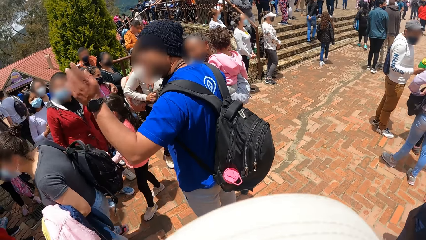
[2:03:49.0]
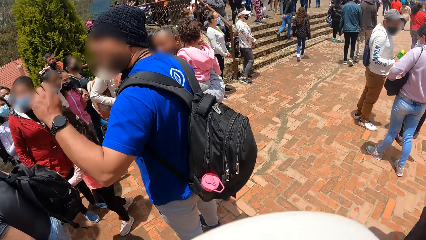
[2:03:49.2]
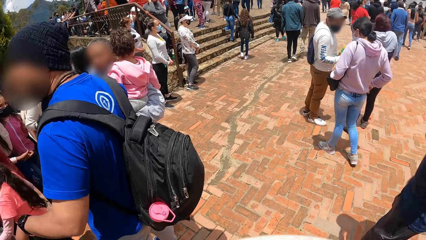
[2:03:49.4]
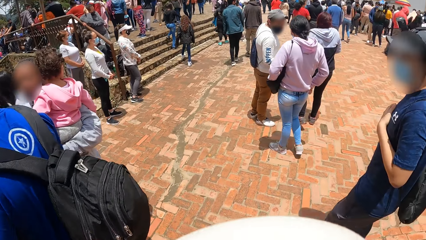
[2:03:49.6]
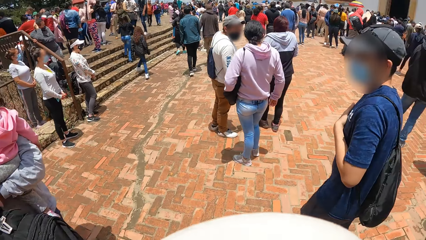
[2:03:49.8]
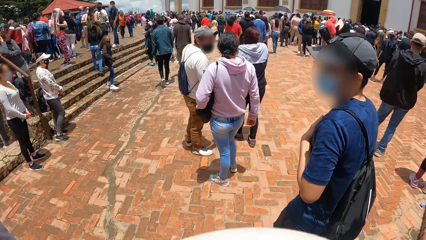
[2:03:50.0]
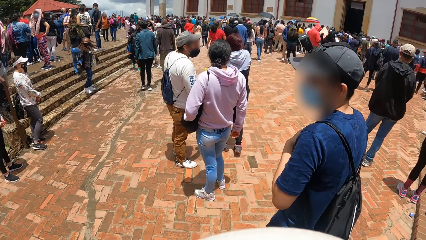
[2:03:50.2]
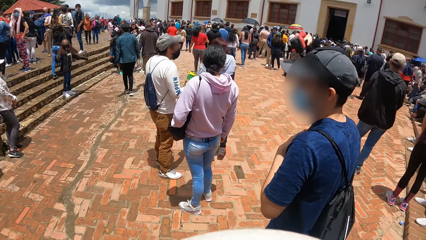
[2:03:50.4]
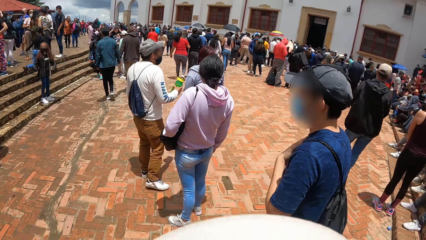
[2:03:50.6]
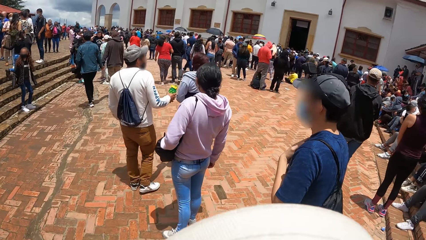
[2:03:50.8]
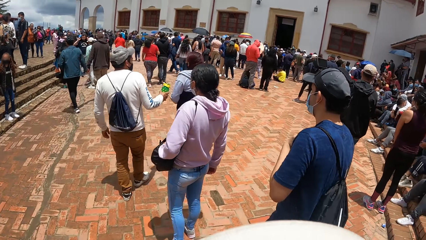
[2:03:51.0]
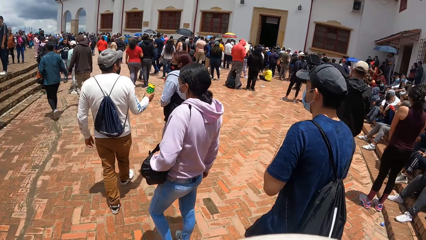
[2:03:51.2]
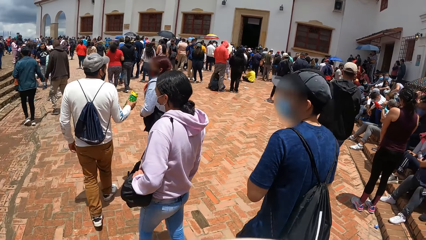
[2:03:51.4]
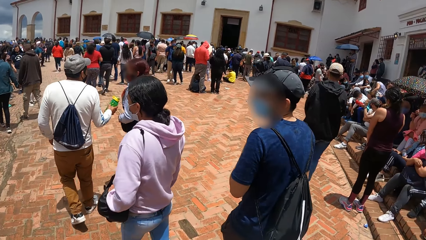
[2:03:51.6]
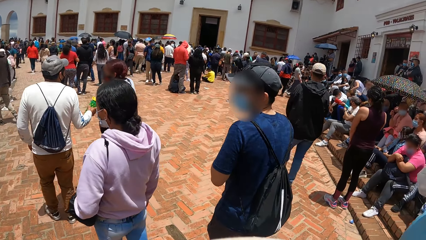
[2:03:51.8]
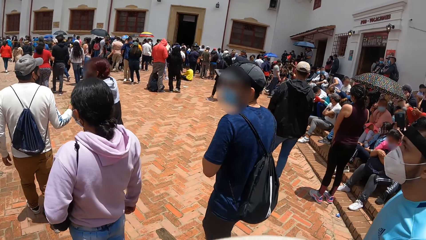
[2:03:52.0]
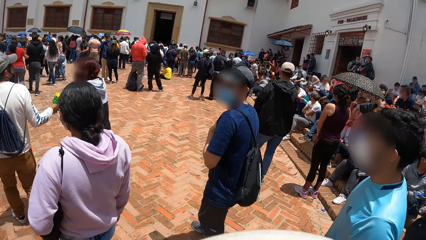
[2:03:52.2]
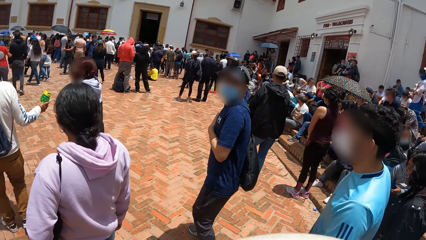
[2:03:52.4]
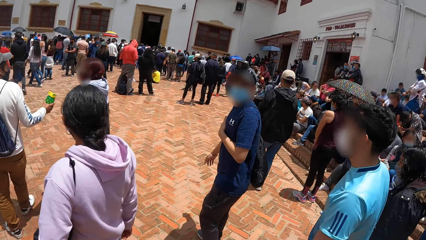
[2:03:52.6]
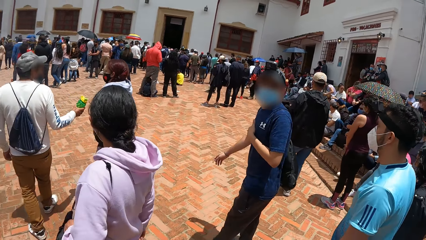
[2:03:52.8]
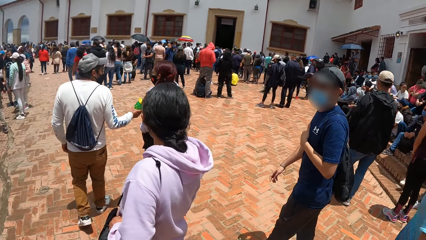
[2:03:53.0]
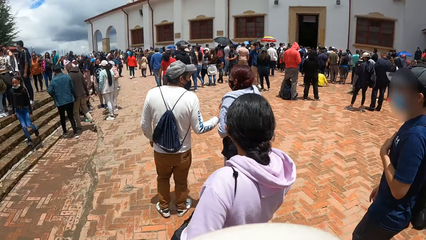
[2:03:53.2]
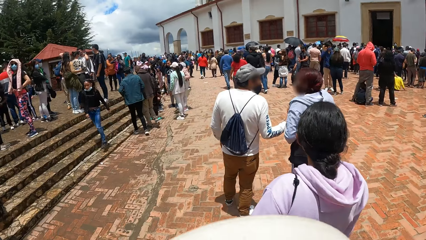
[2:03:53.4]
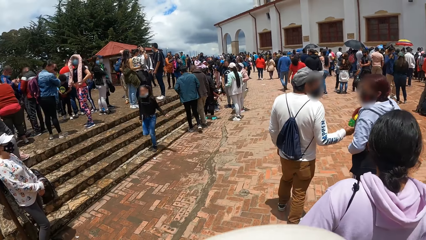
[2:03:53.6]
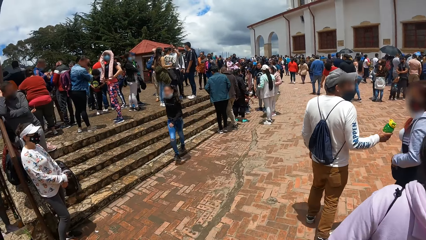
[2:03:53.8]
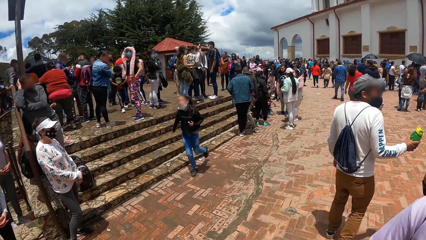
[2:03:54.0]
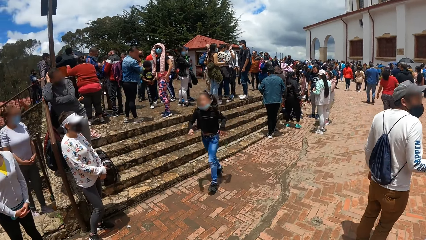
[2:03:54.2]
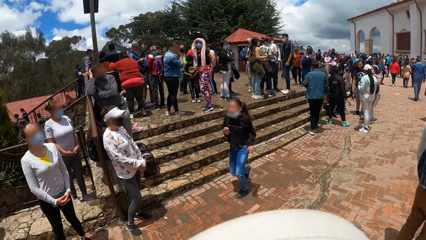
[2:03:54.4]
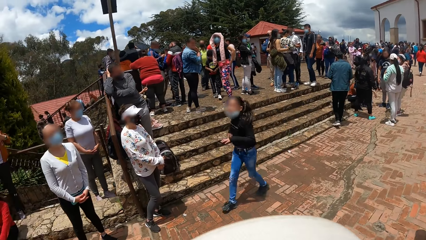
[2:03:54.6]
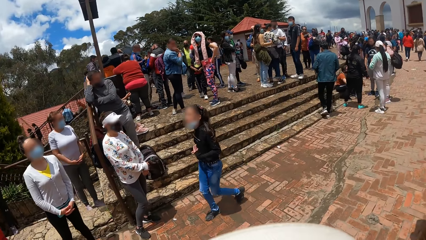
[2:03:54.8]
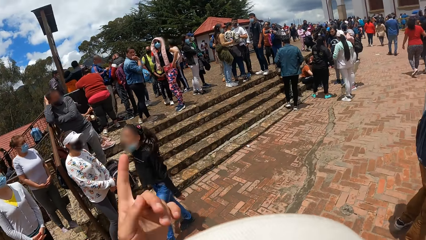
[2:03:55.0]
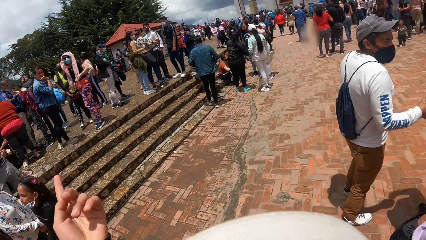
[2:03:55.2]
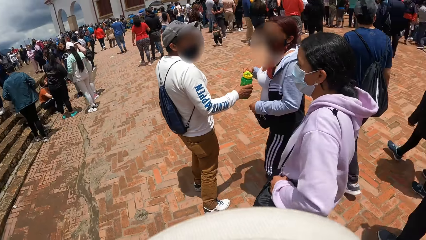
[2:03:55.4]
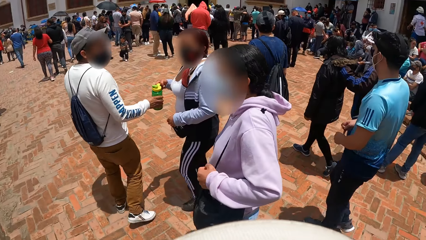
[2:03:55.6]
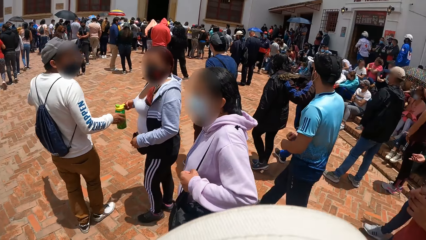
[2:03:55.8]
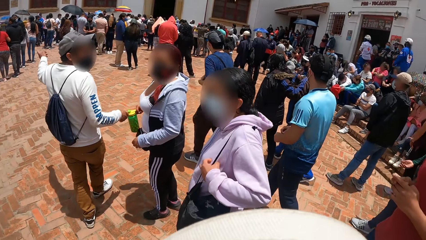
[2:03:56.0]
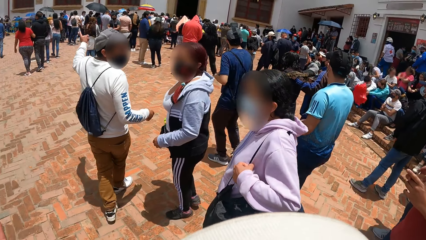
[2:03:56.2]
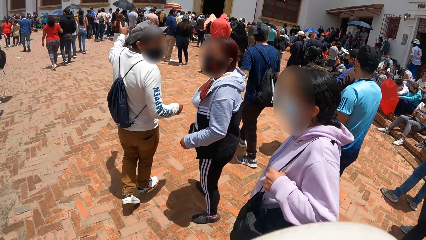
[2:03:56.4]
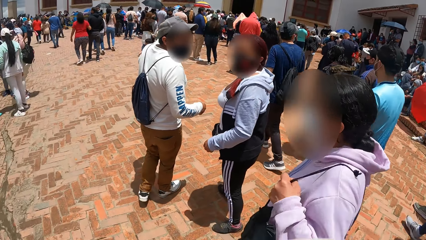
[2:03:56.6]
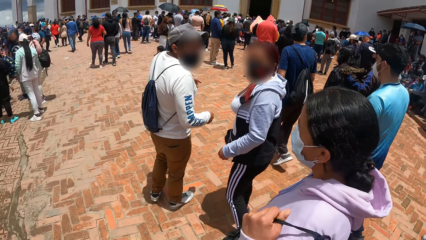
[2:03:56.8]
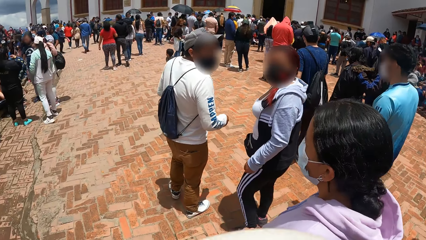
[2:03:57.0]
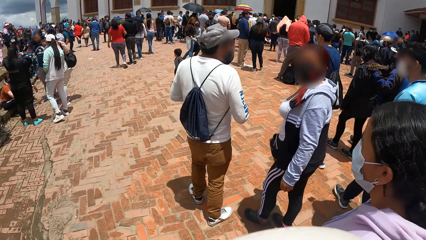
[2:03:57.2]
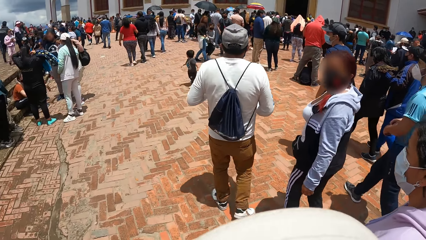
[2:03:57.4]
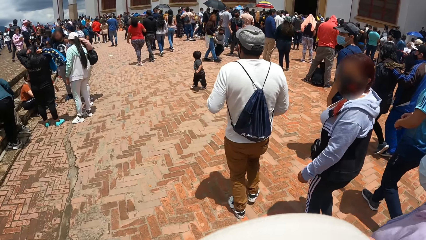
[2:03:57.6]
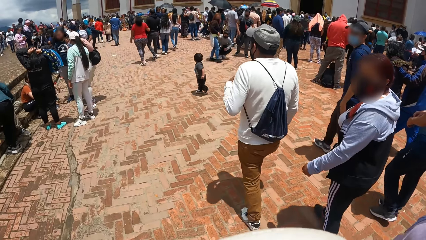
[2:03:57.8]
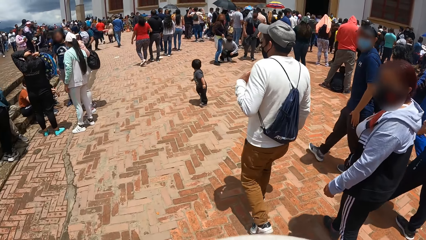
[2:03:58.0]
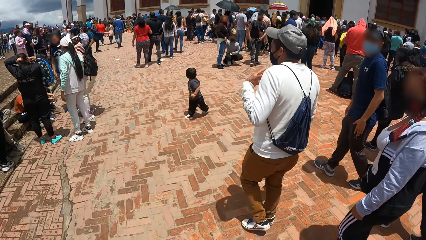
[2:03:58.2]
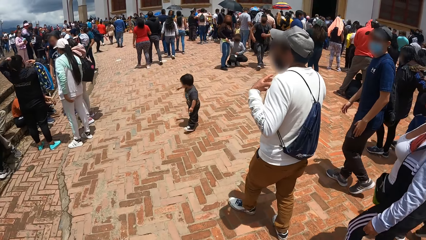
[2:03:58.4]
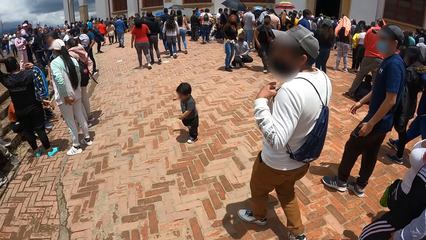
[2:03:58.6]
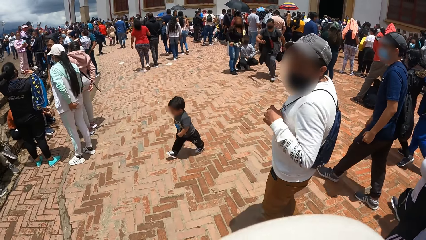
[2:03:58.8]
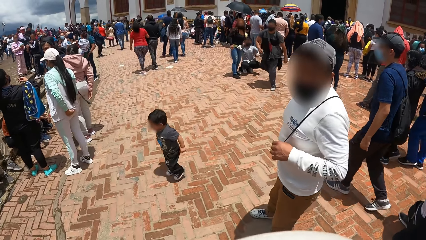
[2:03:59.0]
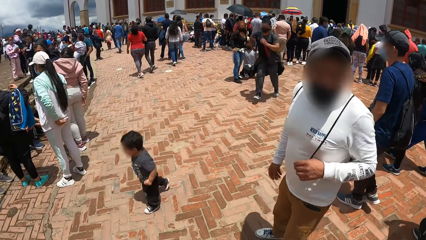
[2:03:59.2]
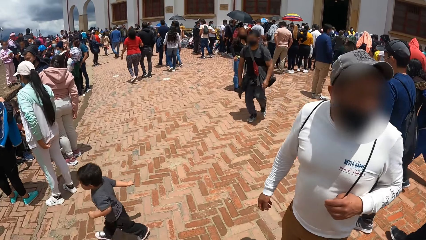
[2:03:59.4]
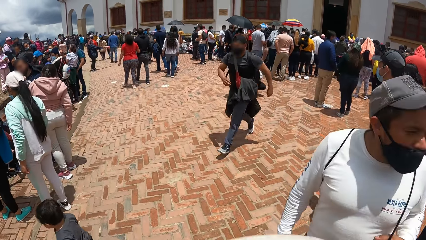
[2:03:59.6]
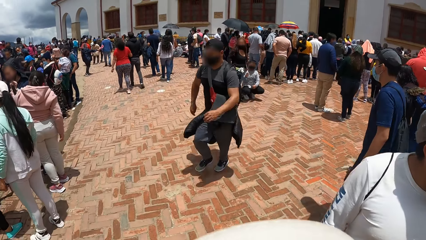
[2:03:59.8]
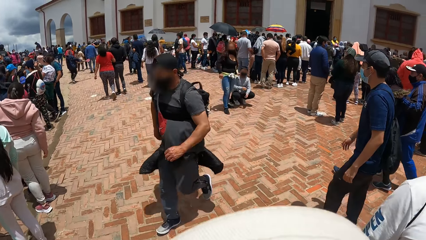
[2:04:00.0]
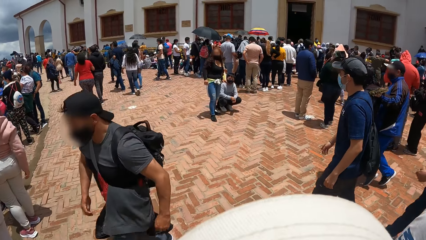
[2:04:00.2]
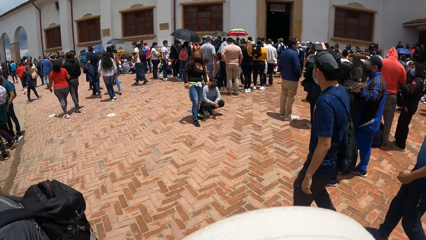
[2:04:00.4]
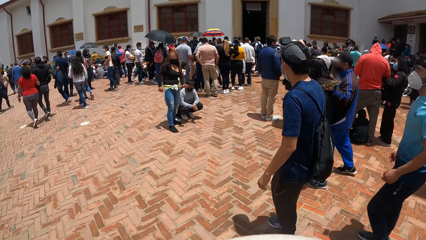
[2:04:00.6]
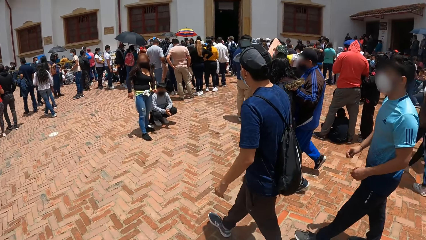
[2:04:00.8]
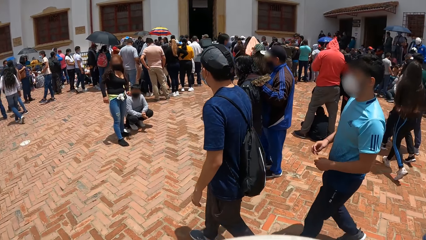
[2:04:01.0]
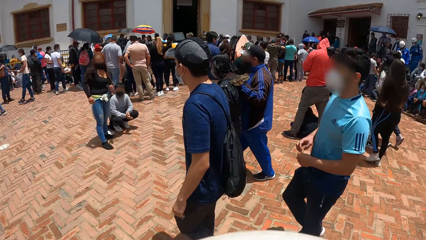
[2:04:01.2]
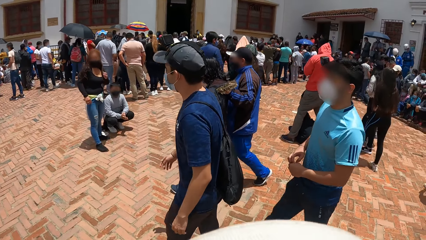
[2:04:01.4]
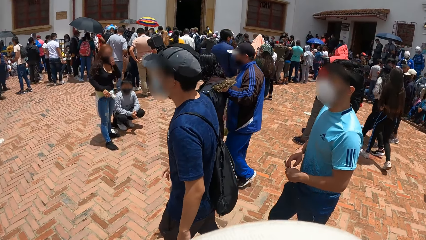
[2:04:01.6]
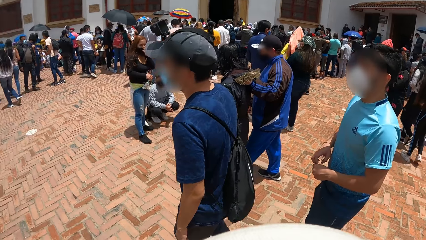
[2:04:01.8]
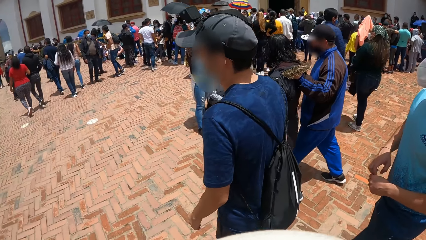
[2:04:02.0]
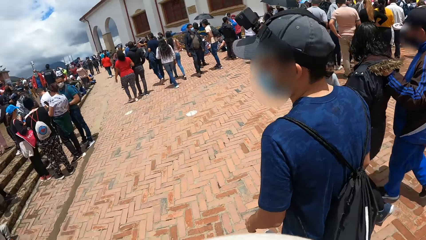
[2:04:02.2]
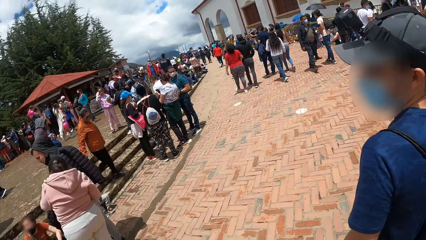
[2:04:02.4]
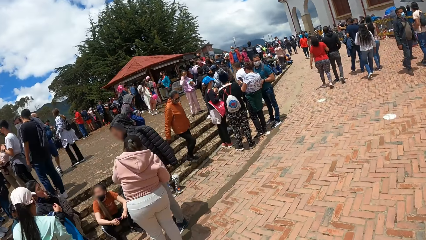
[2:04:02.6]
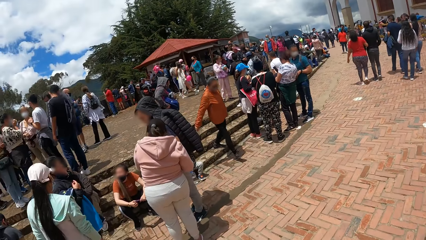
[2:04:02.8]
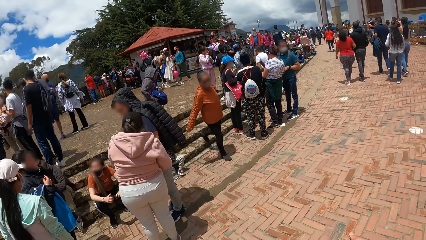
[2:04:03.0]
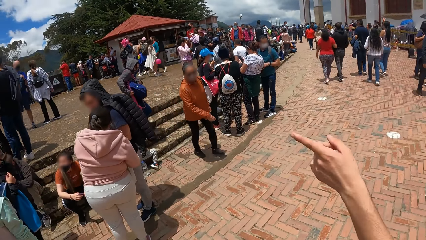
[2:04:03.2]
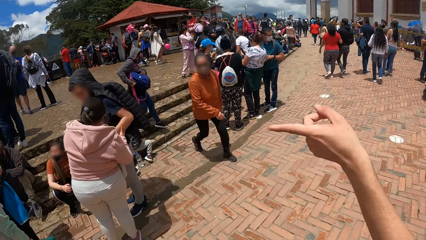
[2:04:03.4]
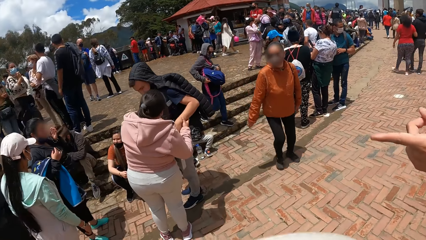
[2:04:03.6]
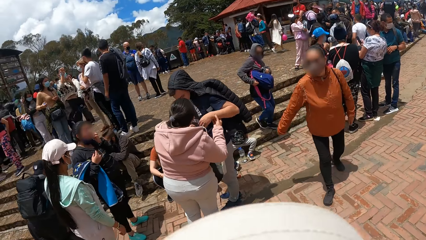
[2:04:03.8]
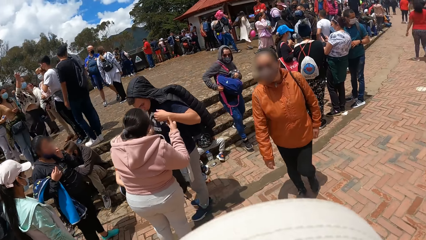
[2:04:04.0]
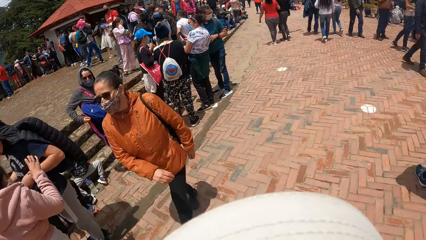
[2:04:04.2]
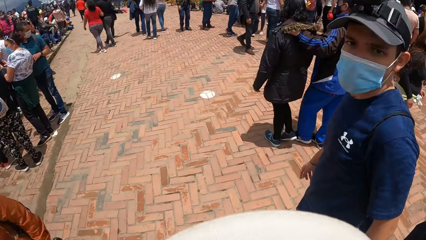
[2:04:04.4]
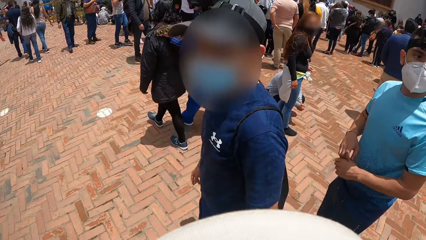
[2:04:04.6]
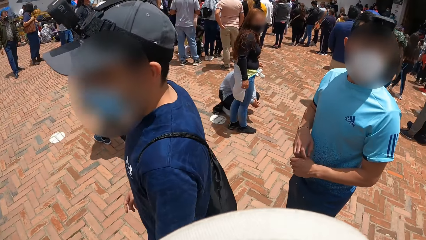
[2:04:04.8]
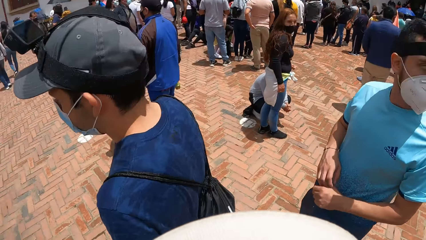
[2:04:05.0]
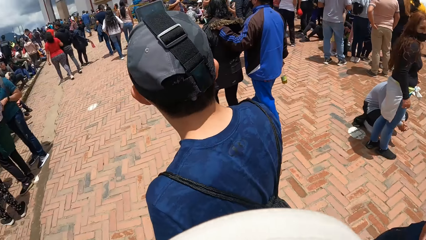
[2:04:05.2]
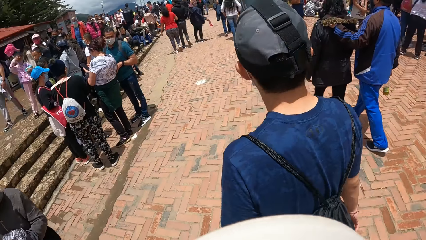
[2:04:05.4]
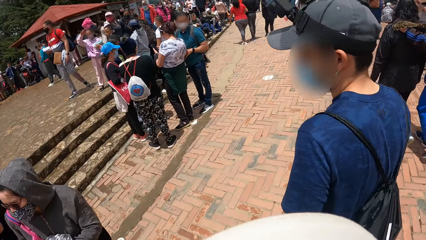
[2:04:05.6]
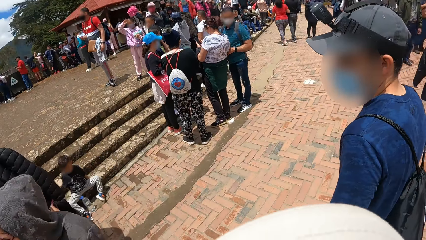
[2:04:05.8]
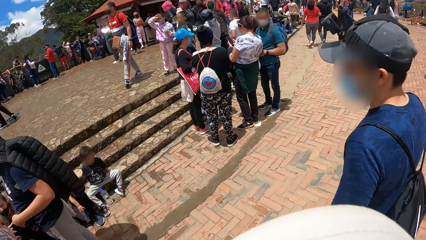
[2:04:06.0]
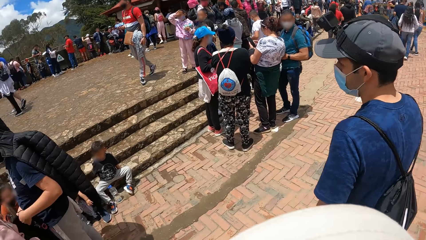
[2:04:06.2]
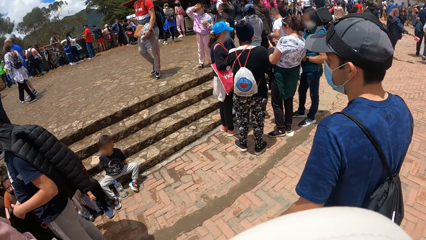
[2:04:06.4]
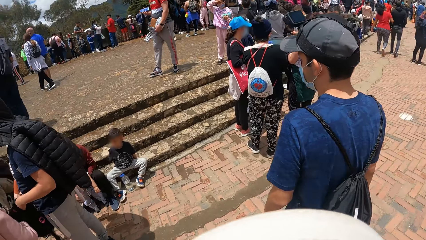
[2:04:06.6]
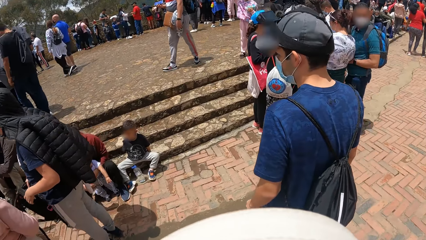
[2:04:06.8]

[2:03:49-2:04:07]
The man walks on a road. The camera wearer walks on the road. The man interacts with the camera wearer.
